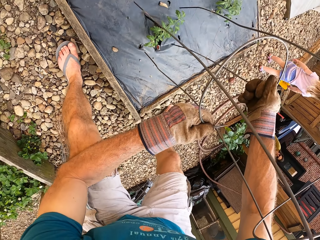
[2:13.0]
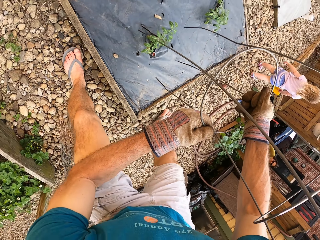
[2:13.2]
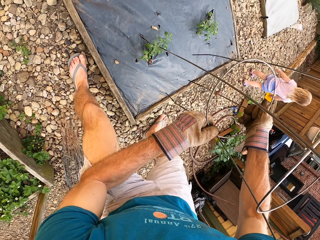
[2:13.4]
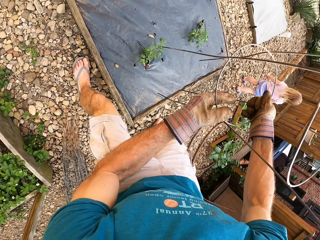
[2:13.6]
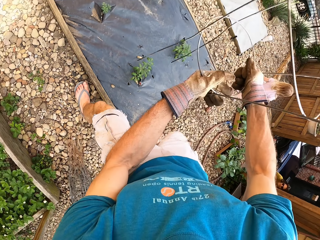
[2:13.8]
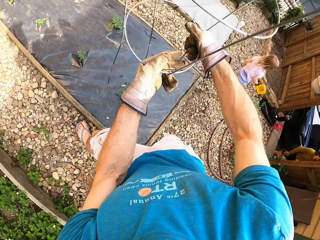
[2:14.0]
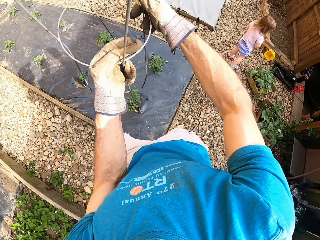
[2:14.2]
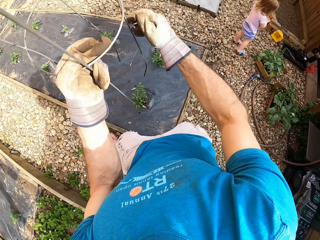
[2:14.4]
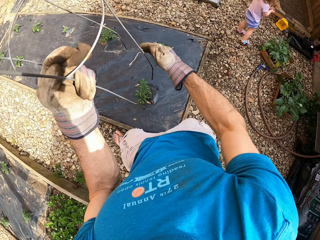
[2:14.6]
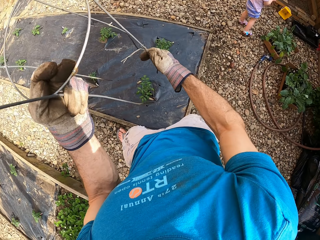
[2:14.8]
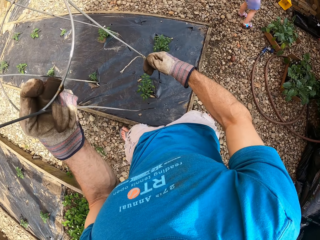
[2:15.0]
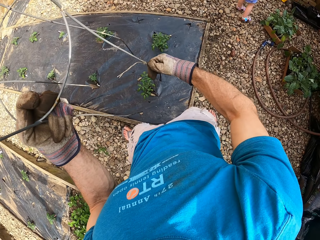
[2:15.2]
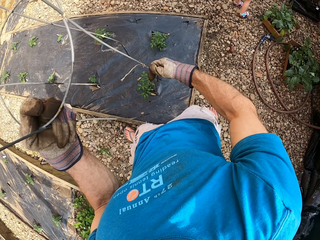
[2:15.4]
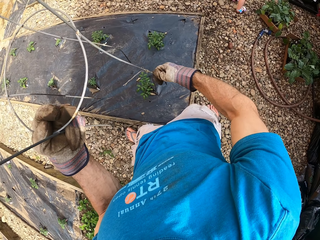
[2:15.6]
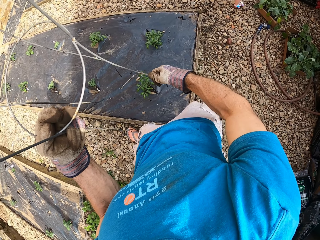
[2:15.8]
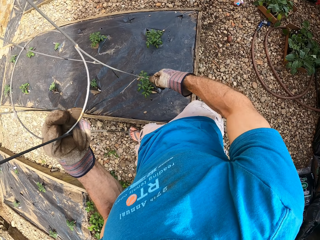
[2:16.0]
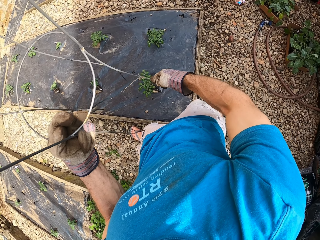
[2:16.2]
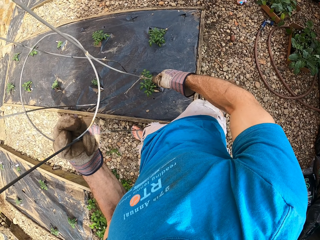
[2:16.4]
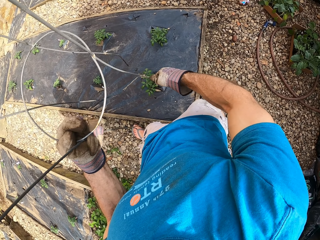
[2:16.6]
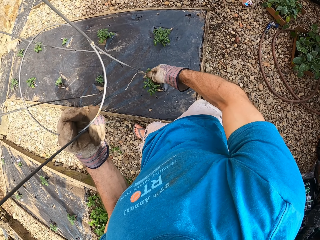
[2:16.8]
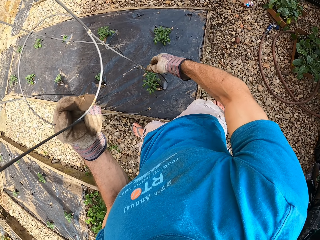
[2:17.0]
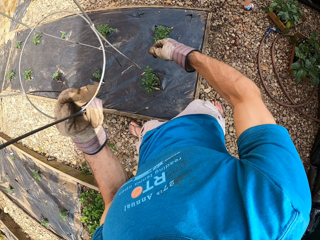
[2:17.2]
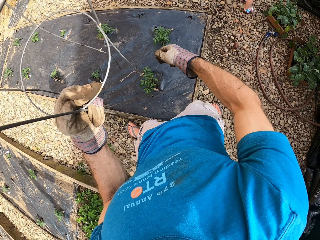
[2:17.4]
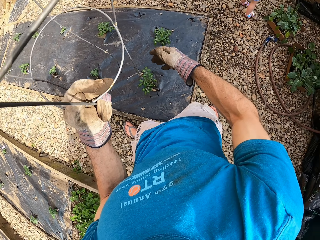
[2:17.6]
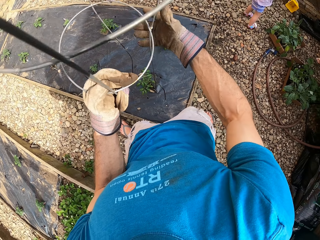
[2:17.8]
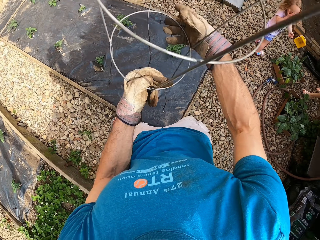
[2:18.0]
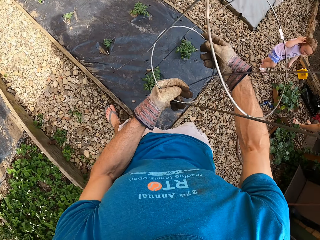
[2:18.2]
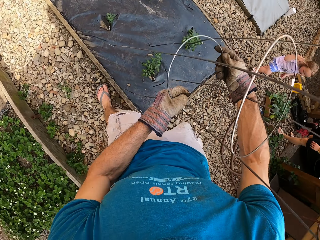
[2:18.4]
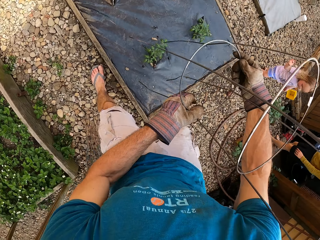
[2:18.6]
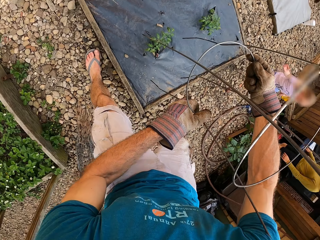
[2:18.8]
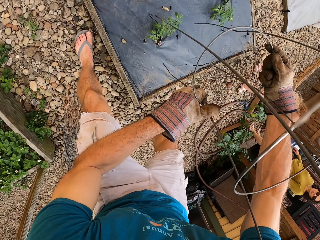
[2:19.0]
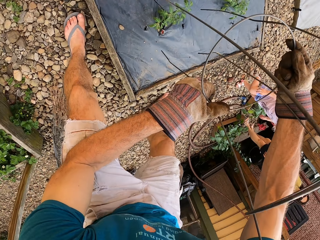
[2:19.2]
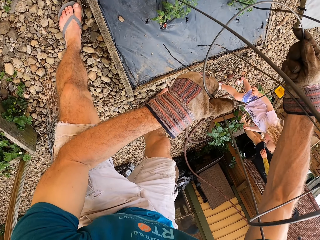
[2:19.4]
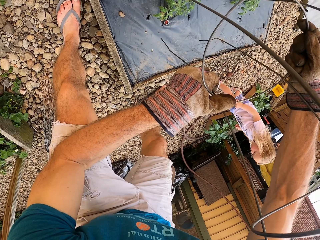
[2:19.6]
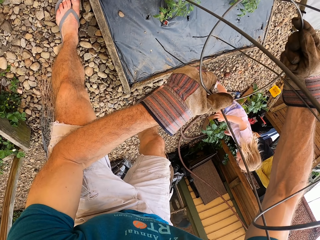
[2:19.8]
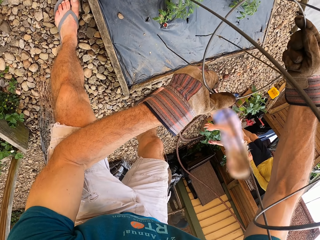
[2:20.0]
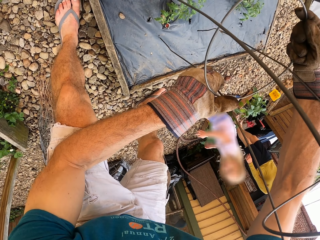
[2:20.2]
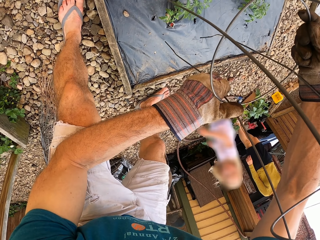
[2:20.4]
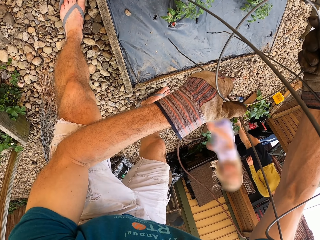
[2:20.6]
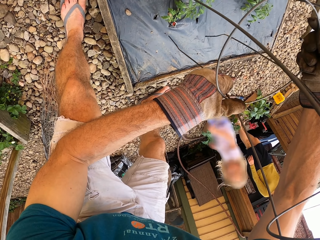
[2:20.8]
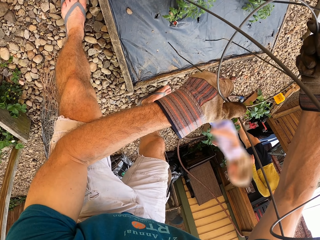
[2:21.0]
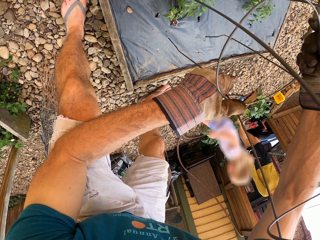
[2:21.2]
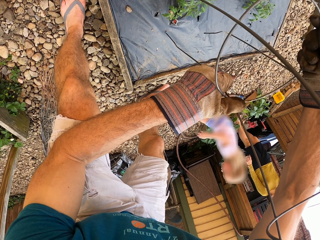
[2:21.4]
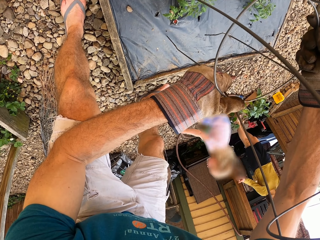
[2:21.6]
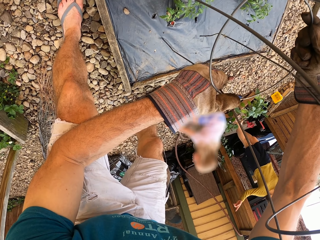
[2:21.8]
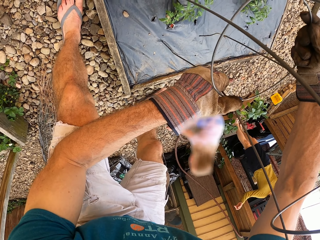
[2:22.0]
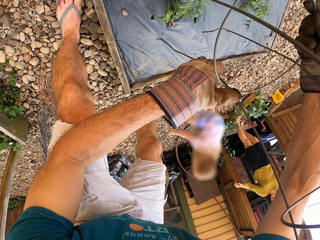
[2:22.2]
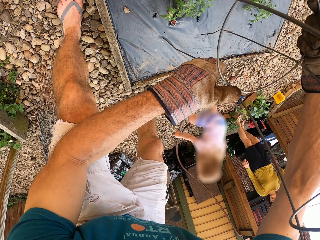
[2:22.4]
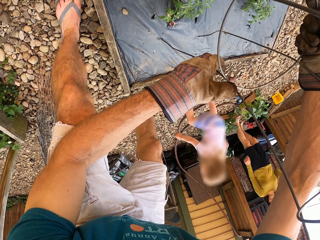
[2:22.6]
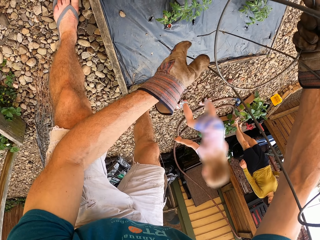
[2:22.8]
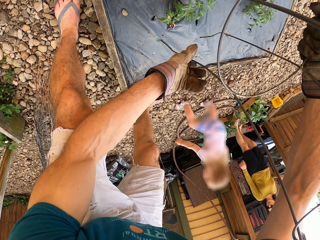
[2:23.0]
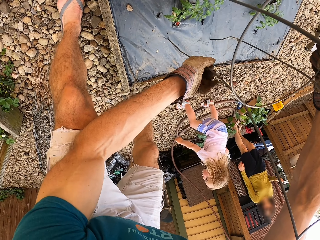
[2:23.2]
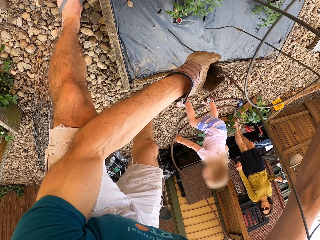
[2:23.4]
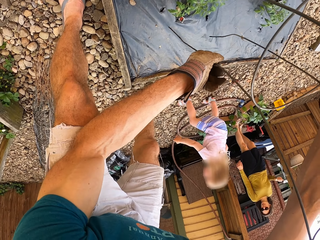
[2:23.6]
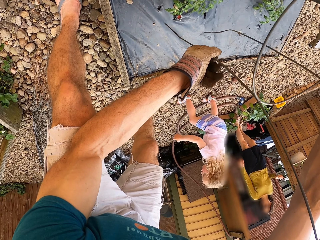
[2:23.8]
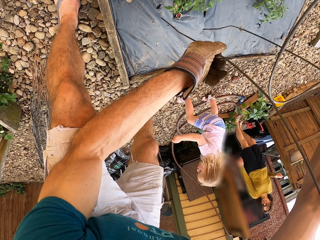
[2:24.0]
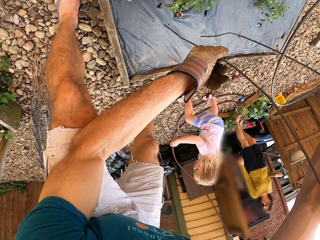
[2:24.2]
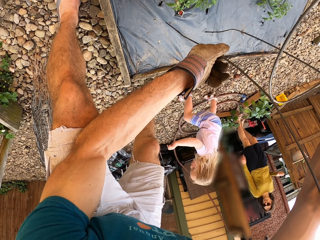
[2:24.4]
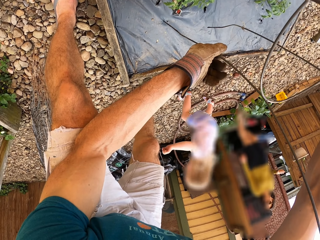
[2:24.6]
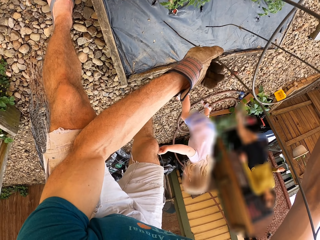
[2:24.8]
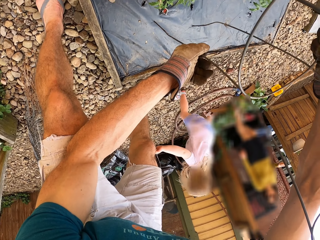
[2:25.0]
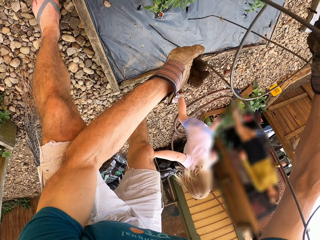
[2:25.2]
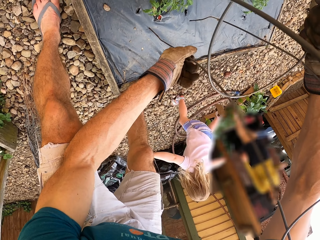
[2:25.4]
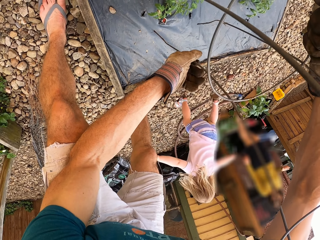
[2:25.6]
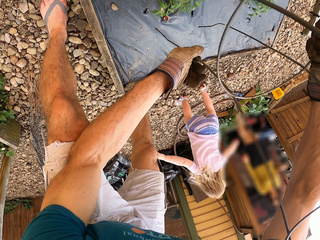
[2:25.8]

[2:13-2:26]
The camera wearer removes the steel bar from the wood structure. A man stands up. The camera wearer fixes something. They touch the steel bar. The man walks around. Another man looks around. The camera wearer fixes something.

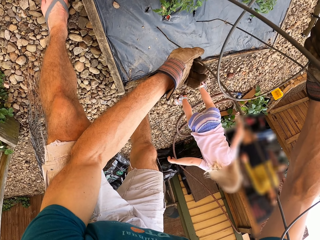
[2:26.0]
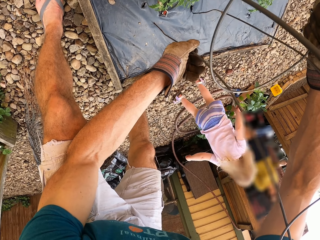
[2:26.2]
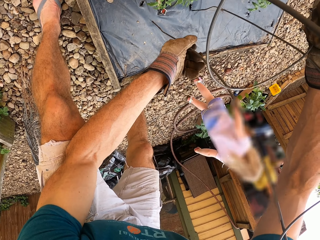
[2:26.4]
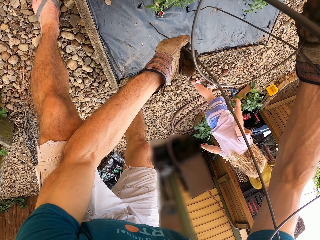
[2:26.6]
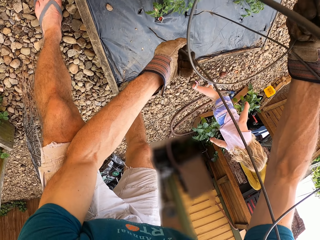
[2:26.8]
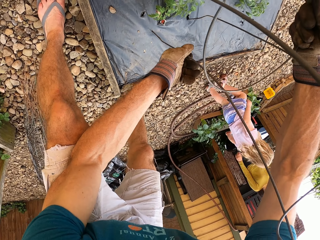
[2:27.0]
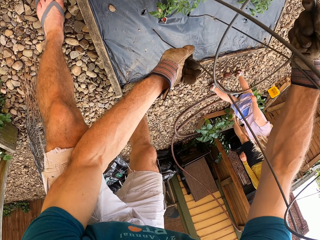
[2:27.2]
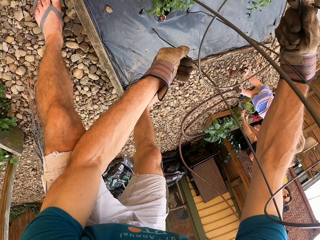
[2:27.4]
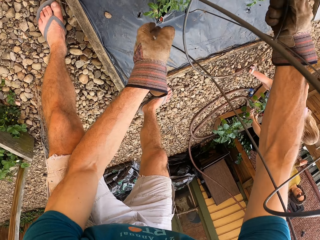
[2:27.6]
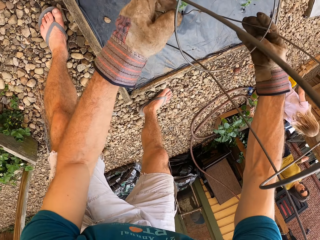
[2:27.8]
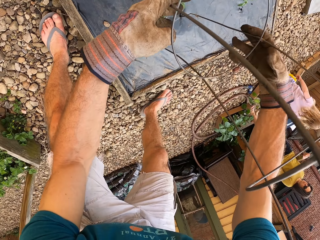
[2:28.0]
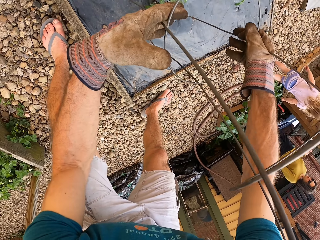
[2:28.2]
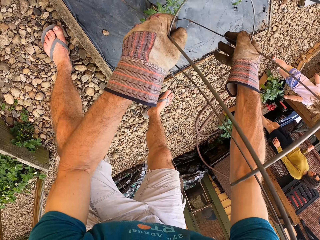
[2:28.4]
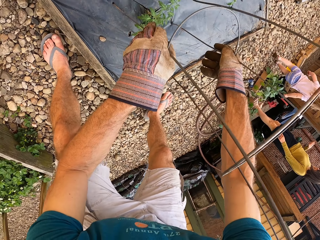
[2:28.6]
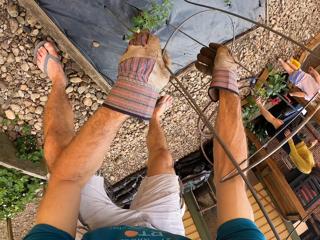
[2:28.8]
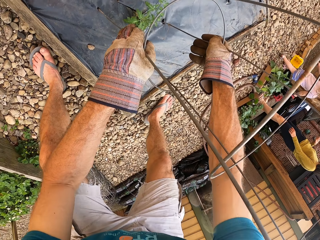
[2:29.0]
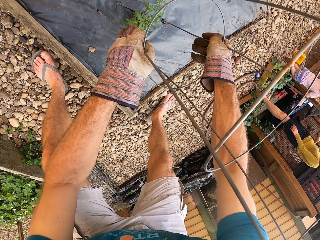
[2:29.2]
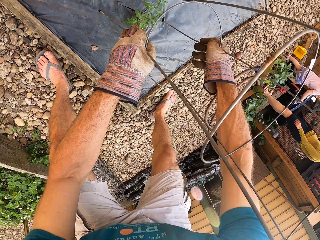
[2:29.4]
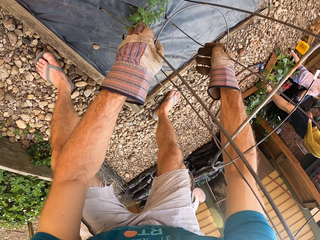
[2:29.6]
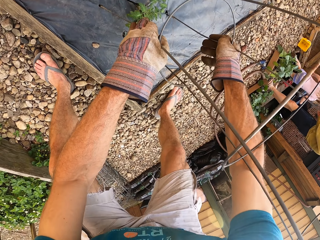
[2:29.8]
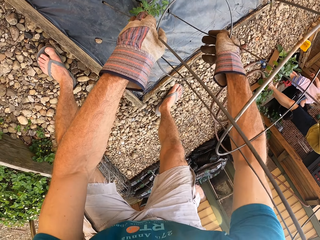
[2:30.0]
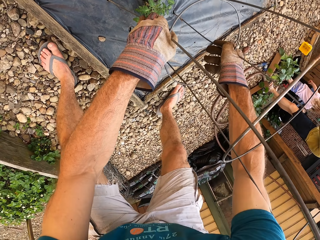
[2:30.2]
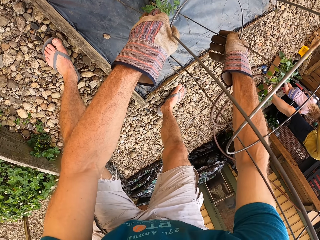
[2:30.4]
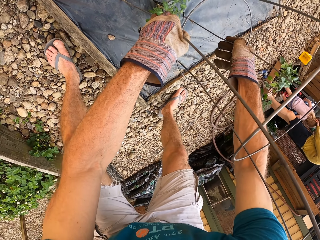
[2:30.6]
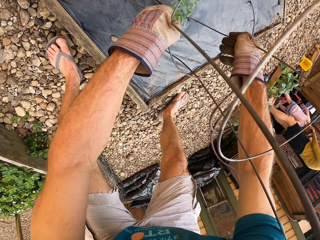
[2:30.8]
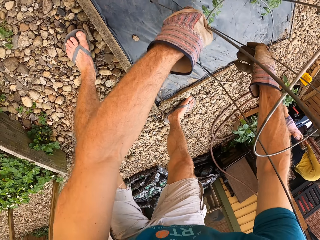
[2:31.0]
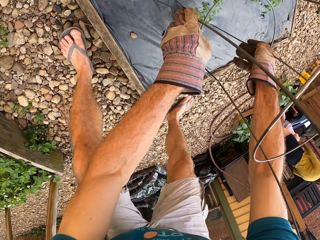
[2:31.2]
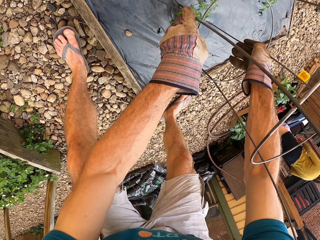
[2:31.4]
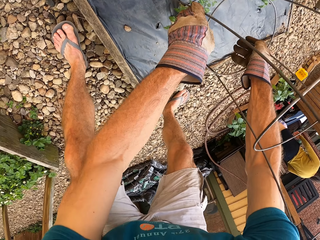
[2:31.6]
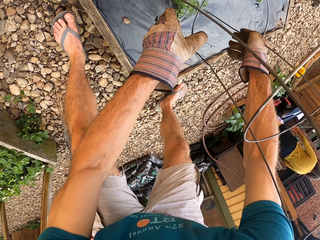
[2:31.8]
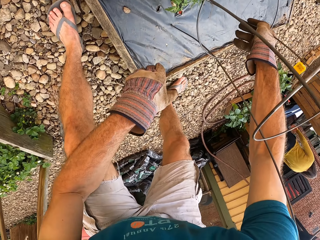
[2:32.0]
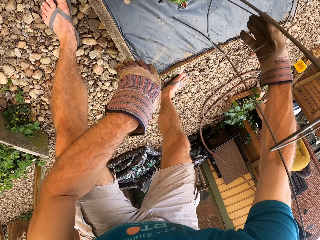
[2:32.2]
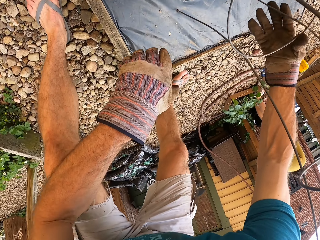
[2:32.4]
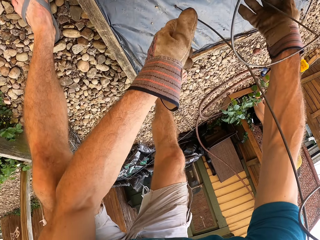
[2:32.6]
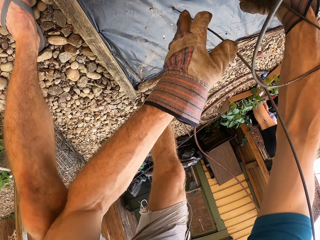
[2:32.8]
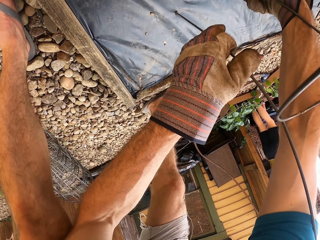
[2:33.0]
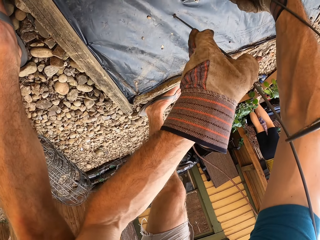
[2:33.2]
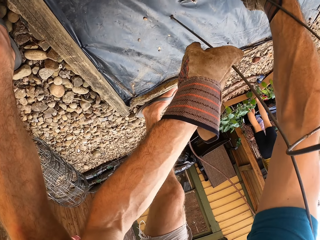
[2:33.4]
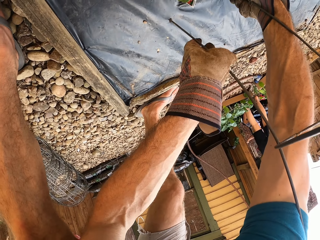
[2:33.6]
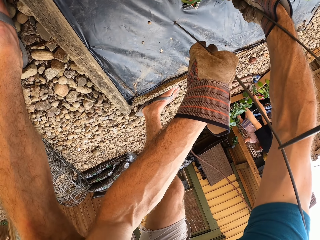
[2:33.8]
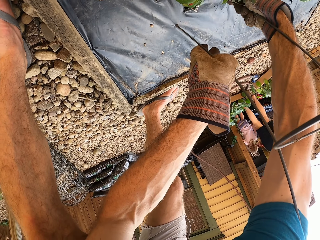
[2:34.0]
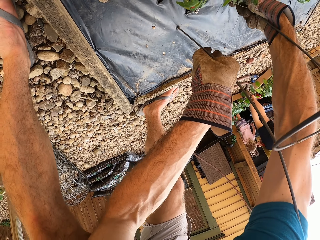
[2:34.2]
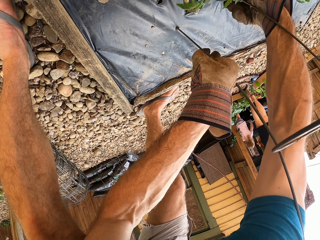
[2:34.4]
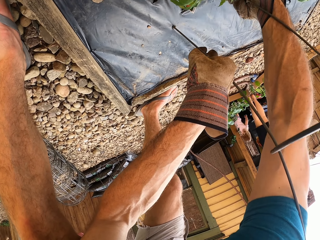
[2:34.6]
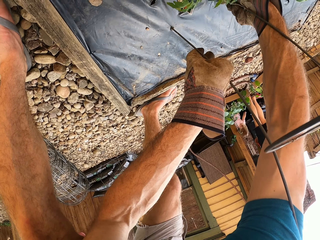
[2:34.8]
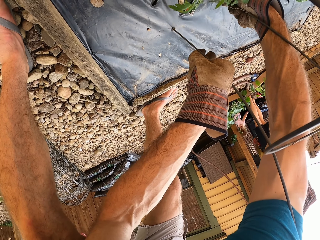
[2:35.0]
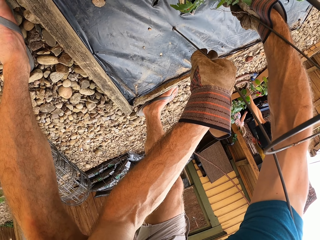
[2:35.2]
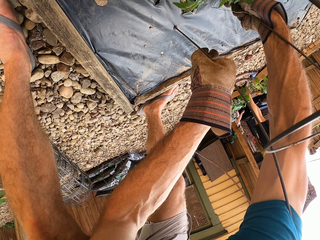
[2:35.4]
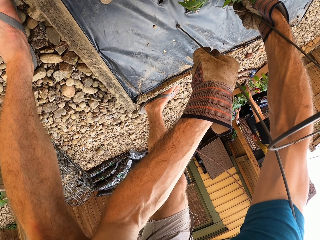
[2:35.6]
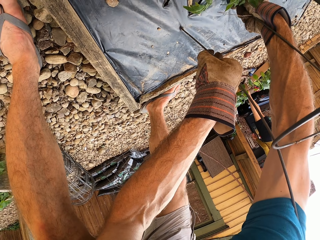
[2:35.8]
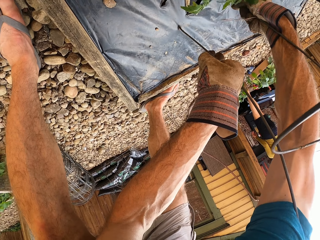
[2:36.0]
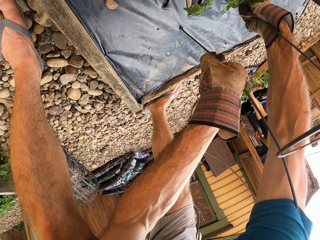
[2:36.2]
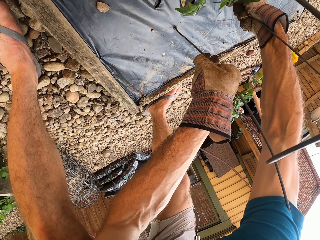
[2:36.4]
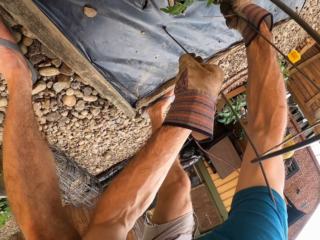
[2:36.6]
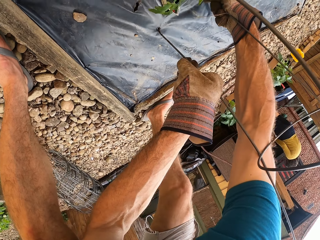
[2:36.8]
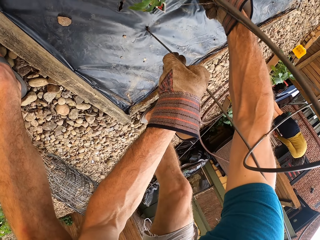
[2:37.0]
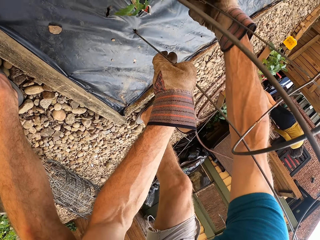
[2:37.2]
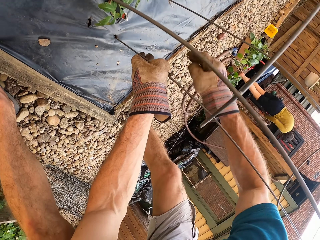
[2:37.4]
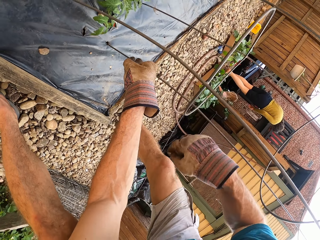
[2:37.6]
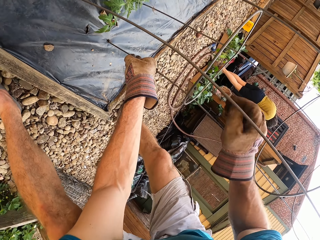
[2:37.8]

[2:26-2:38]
The camera wearer walks around and fixes the steel bar into the wood structure. A man holds the baby. The man plays around. The camera wearer fixes something.
